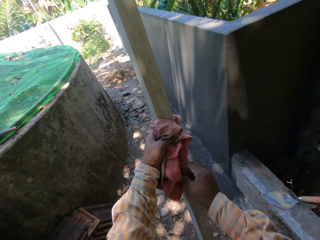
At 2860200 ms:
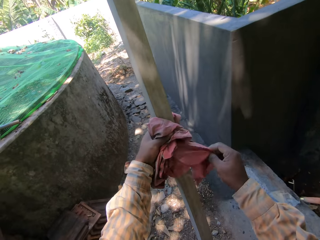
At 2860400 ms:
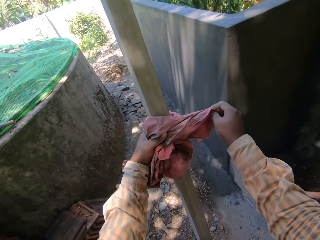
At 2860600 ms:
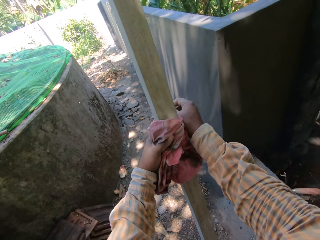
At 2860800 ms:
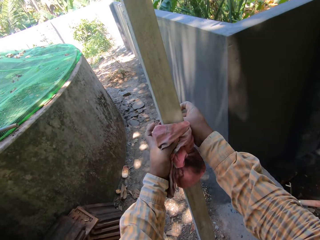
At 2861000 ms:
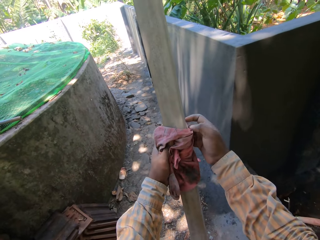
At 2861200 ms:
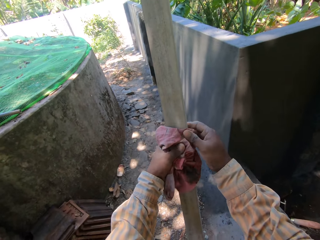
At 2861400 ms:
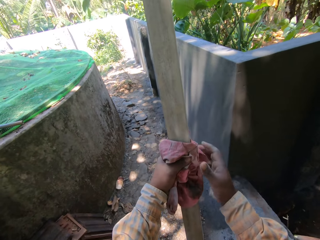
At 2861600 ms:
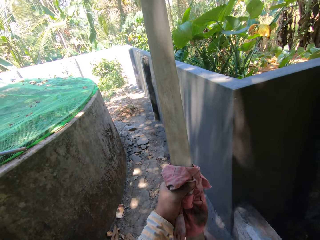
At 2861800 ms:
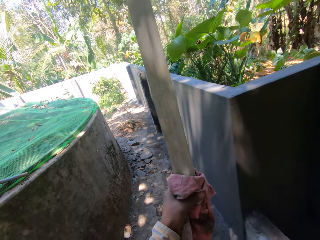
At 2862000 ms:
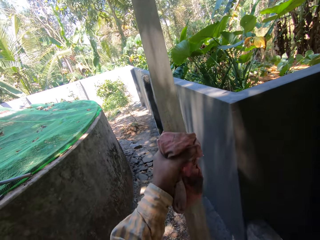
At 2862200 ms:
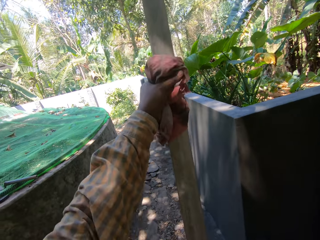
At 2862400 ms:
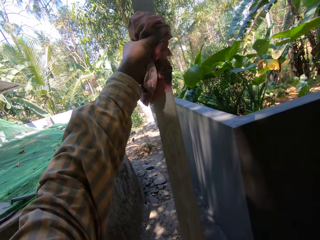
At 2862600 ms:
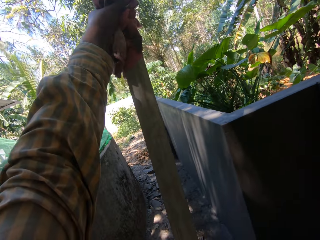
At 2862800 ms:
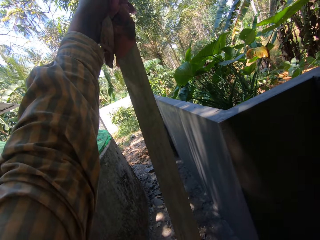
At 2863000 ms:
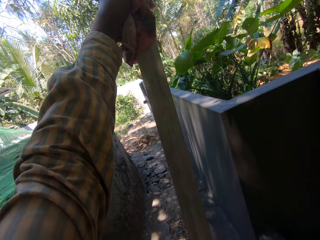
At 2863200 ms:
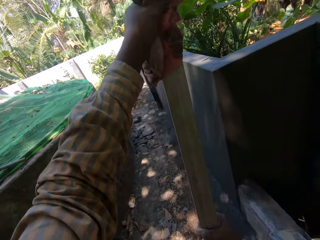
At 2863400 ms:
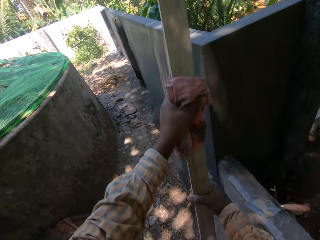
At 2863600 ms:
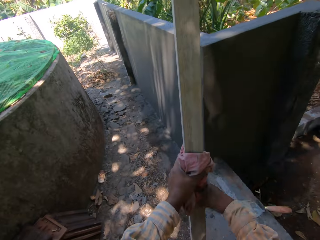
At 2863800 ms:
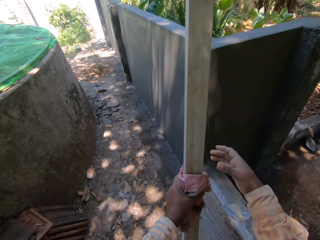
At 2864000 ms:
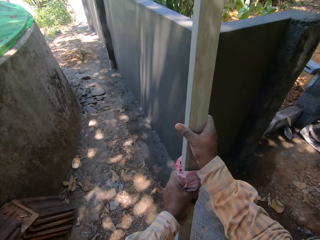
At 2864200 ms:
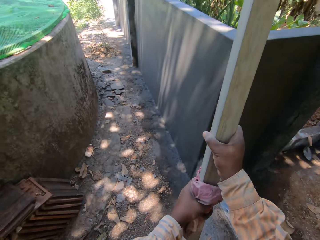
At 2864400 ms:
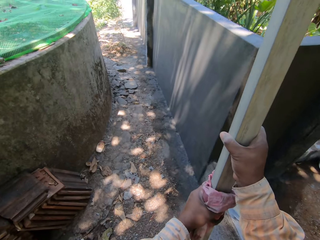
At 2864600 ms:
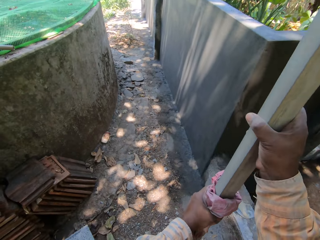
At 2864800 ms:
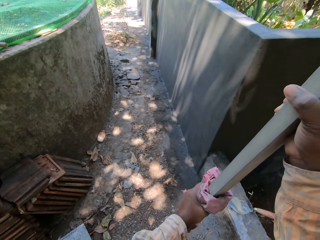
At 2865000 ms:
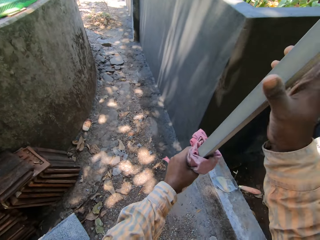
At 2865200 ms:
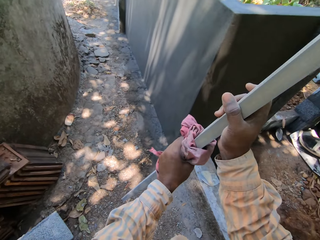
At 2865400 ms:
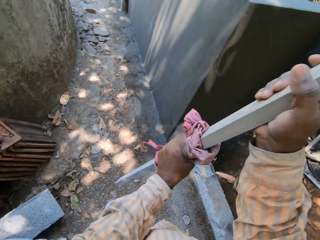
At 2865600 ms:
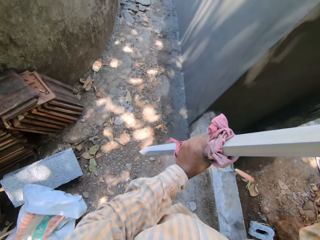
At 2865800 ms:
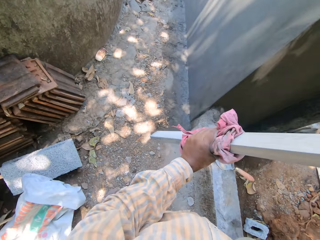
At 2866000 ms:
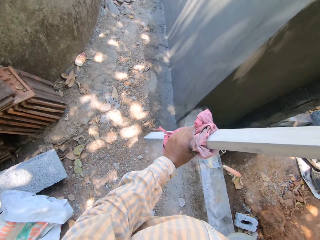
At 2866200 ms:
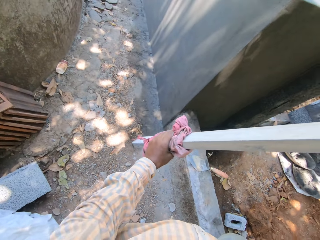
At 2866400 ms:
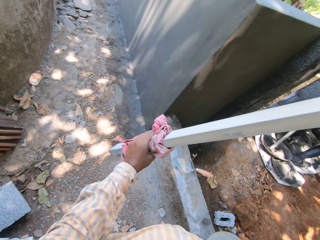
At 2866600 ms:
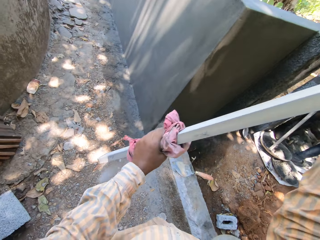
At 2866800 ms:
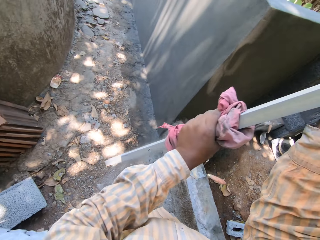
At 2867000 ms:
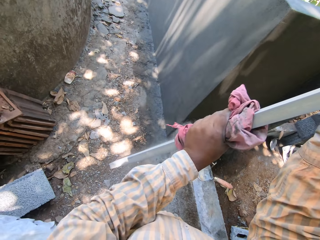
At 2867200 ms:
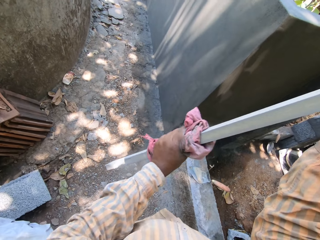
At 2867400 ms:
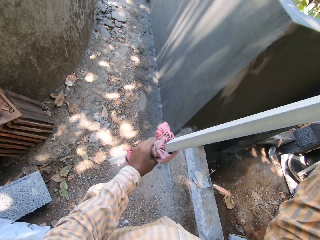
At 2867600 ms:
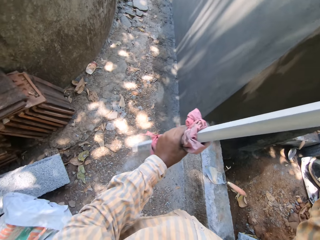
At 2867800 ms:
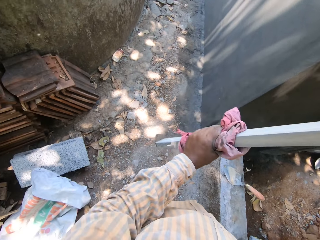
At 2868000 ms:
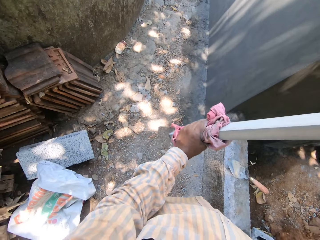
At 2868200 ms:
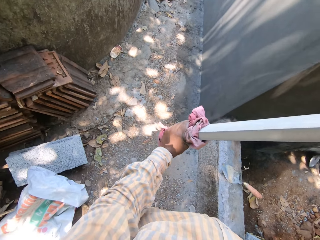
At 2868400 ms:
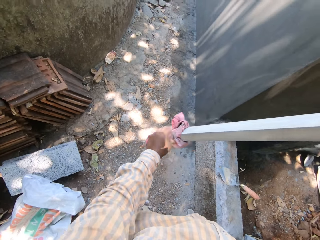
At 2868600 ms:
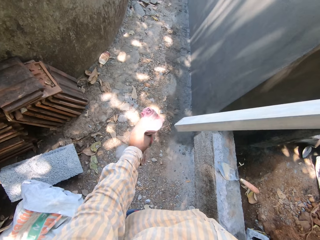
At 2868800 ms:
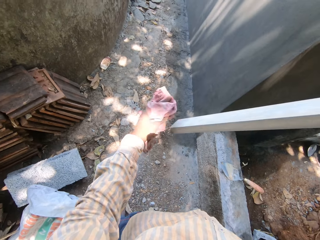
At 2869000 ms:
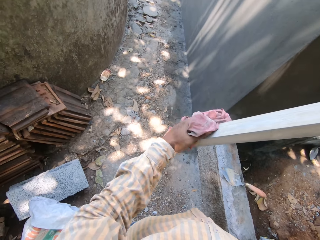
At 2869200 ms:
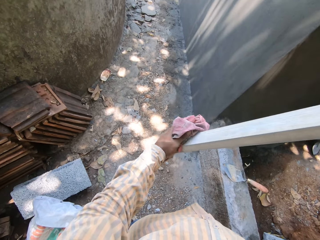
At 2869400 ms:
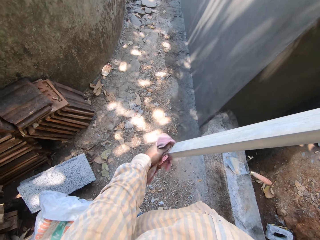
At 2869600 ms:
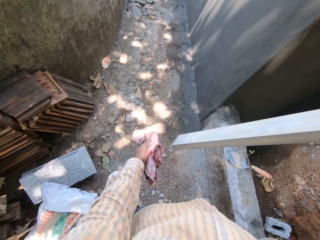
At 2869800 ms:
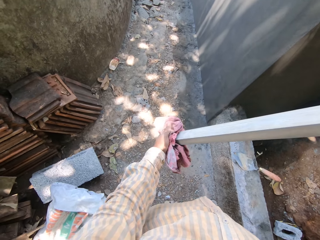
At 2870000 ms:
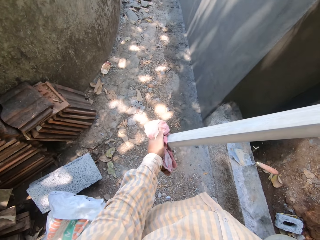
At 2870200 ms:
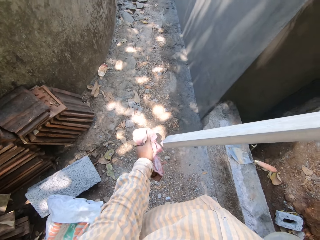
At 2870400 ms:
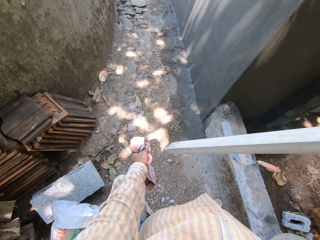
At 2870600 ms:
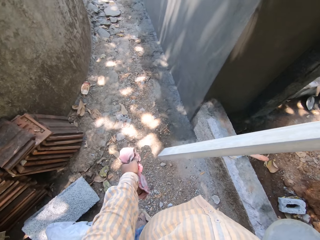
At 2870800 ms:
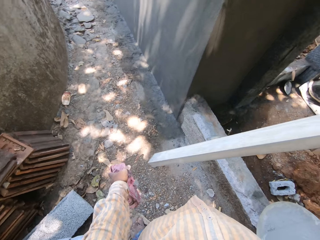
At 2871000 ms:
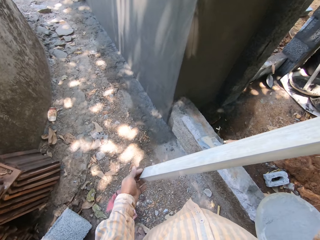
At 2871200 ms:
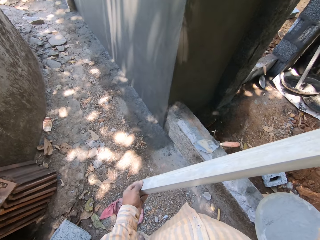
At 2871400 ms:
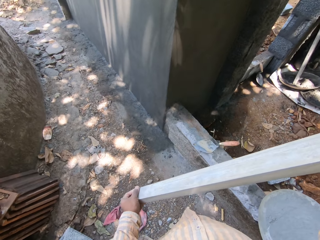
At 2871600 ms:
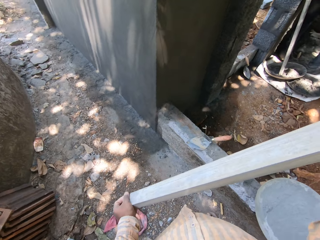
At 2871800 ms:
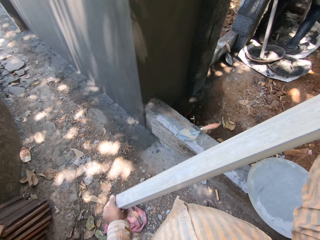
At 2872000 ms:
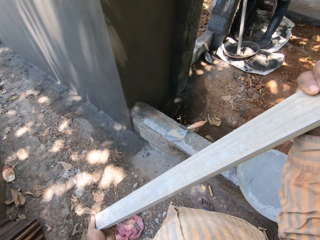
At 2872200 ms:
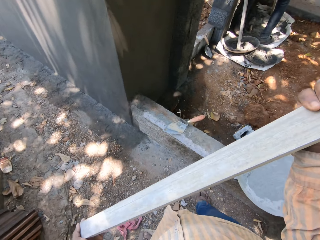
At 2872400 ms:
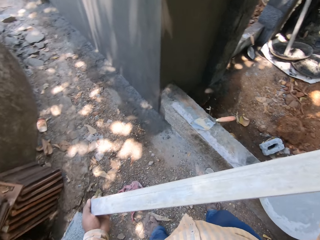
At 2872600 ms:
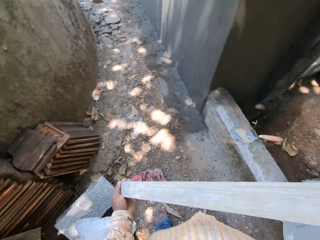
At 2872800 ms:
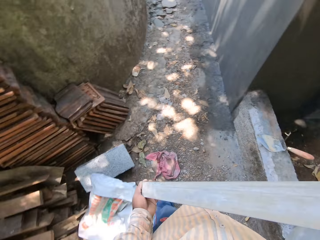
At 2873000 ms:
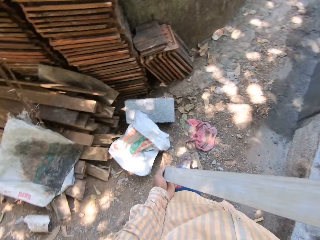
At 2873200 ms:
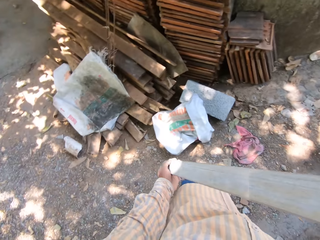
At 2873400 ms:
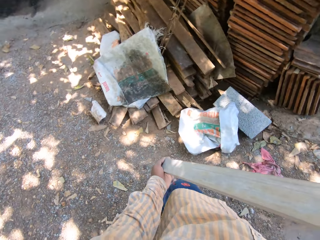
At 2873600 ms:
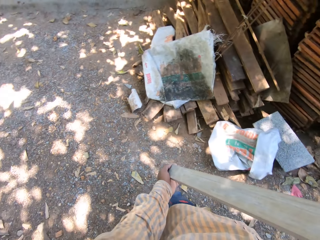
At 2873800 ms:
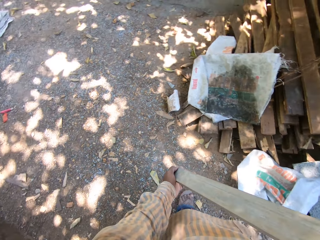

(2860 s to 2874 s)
The camera wearer wipes the rod in his right hand with the cloth in his left hand. He holds the rod with his right hand. He lifts the rod from the ground with his hands. He drops the cloth in his left hand on the ground. He rubs an end of the rod with his left hand.

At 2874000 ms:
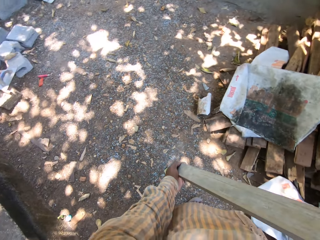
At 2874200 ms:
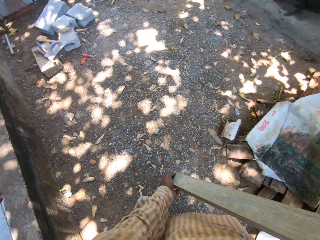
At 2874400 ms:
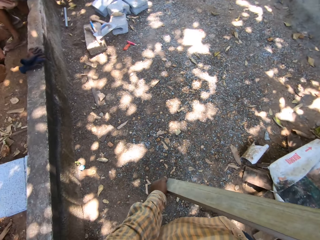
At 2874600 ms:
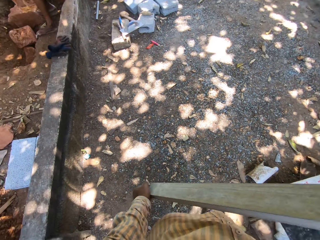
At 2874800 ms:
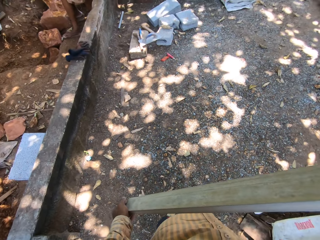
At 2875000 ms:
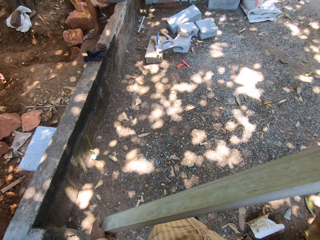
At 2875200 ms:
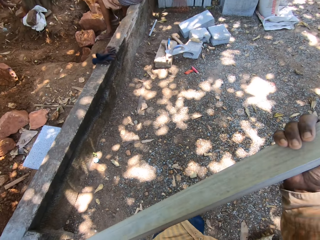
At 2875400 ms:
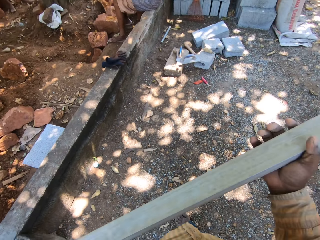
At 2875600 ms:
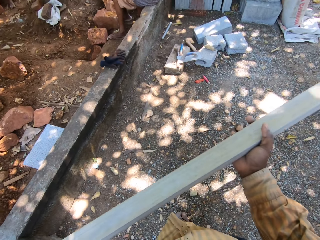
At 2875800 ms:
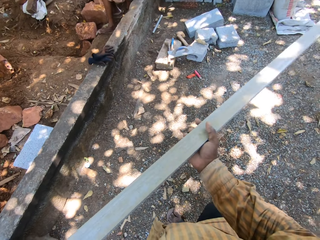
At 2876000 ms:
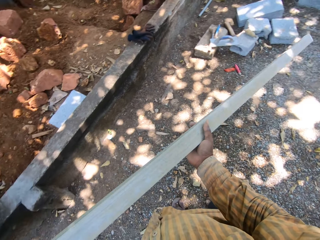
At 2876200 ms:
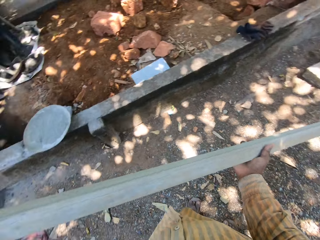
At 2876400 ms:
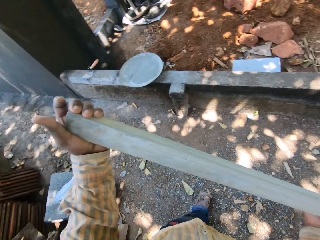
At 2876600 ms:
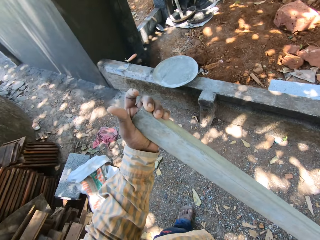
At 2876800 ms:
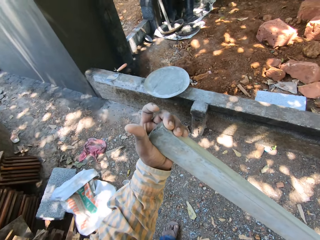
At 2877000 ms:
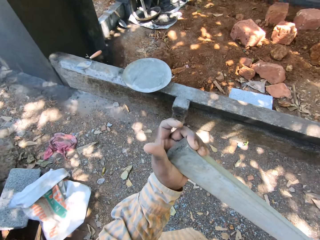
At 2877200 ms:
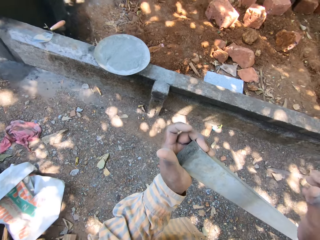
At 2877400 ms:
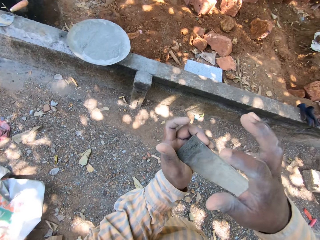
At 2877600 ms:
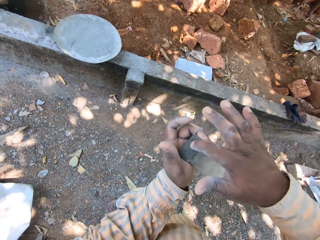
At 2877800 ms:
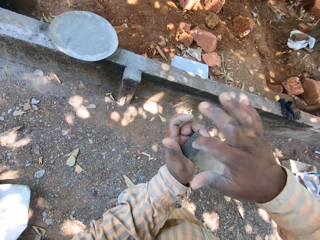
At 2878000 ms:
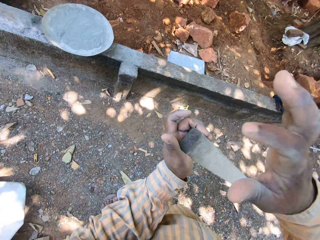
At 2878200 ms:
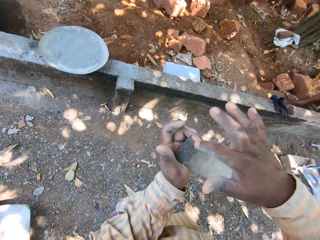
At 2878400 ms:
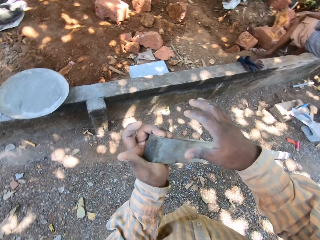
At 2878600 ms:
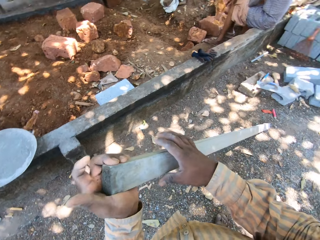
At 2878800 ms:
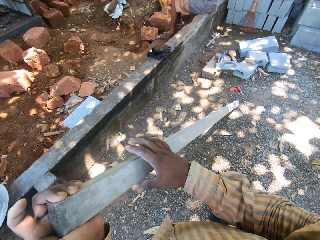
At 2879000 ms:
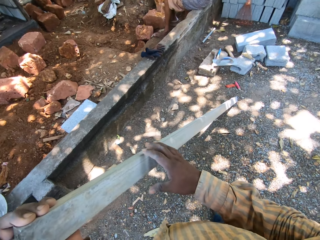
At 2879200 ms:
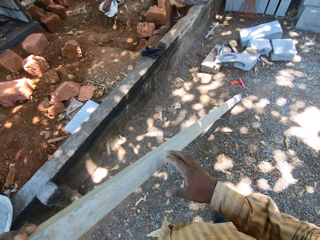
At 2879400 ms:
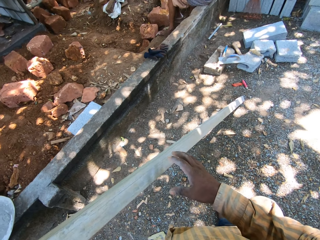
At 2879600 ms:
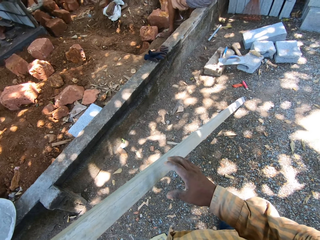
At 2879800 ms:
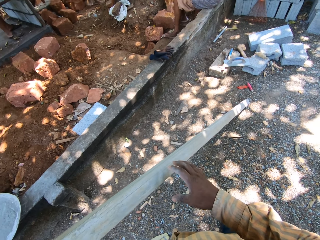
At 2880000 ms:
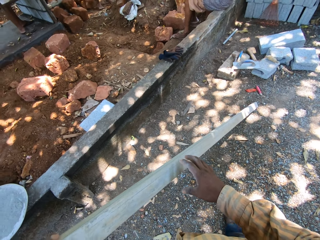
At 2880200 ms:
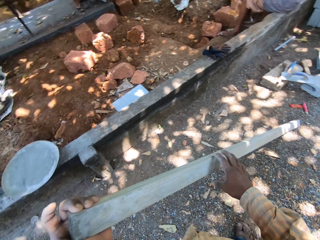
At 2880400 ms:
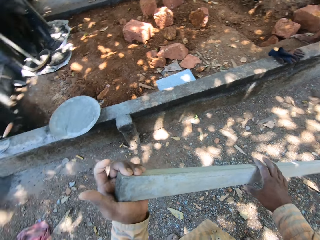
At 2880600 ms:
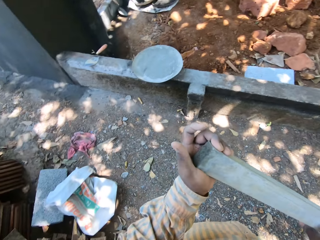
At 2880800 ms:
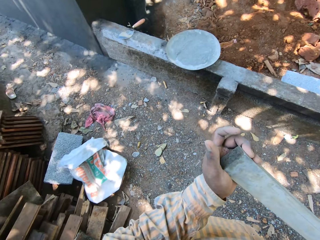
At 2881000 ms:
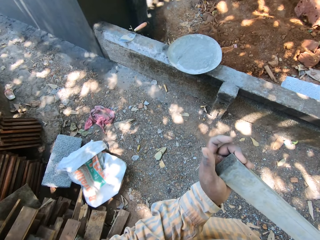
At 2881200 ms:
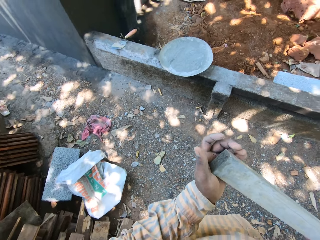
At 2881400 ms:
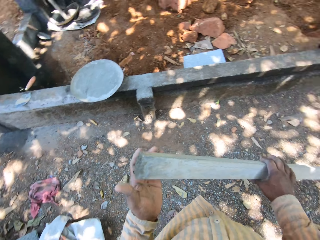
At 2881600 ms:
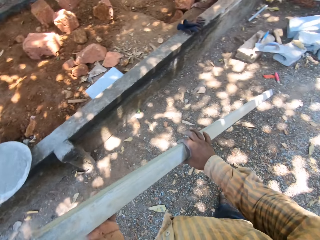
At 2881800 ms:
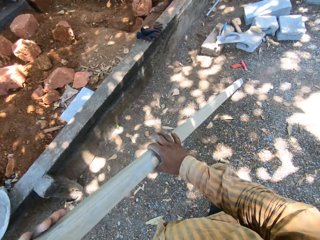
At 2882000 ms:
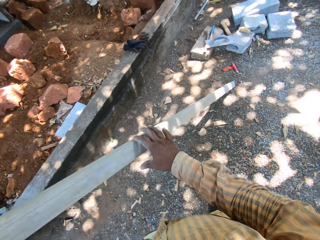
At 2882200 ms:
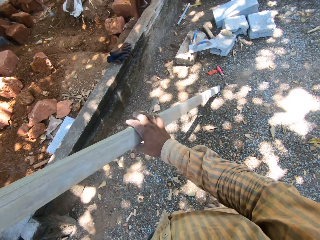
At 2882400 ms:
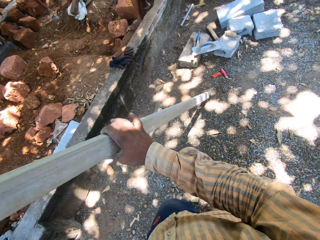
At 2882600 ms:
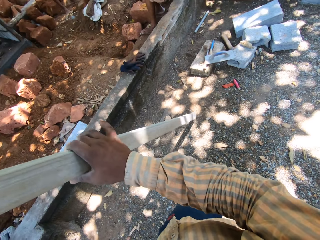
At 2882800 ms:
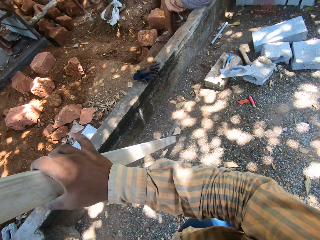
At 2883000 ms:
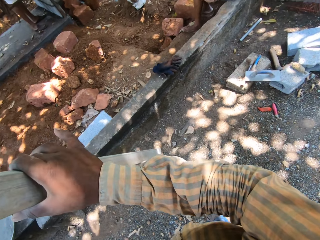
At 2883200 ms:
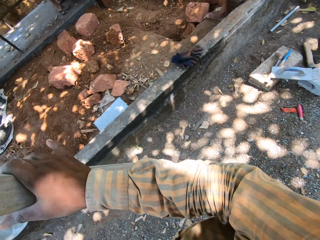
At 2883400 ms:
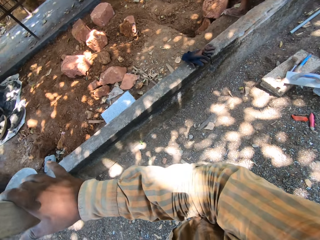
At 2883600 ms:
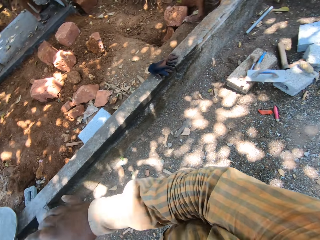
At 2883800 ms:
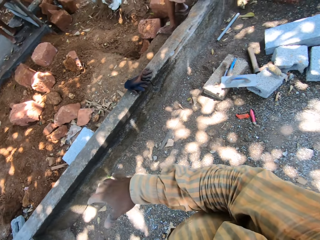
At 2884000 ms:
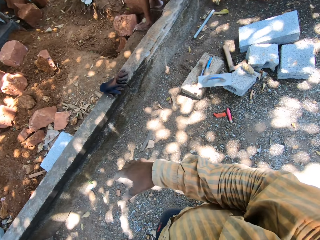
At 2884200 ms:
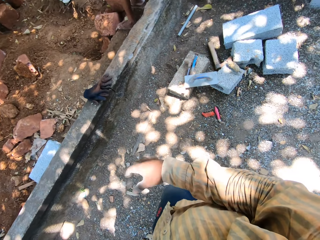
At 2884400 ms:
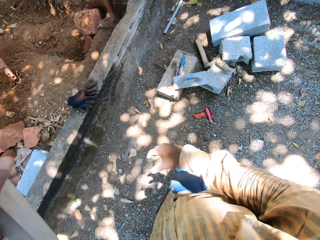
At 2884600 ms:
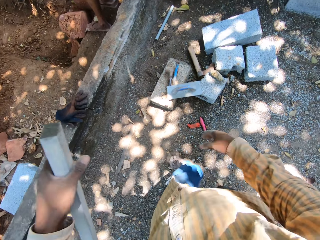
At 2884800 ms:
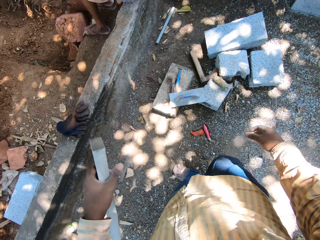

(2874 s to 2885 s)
The camera wearer lowers the rod in his hands on the ground. He hits an end of the rod in his left hand with his right hand. He lifts the rod from the ground with his hands.
